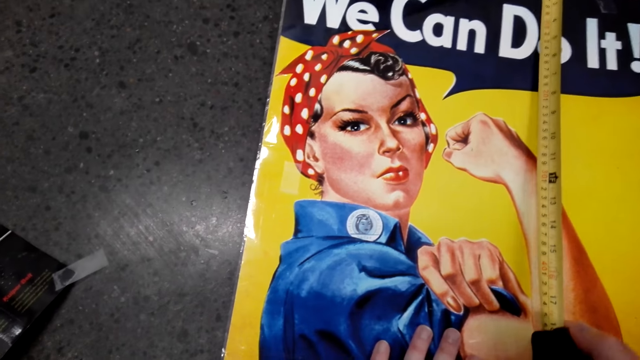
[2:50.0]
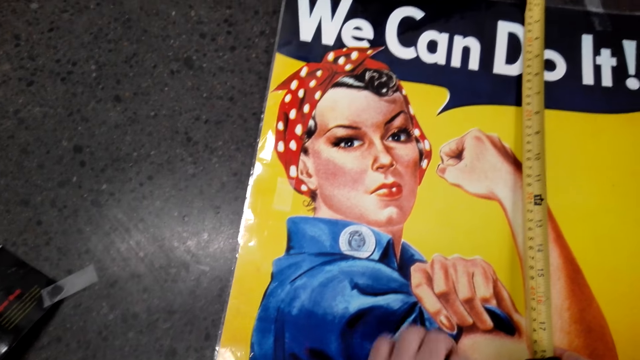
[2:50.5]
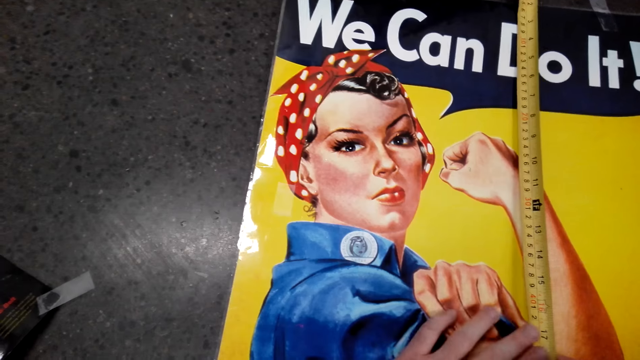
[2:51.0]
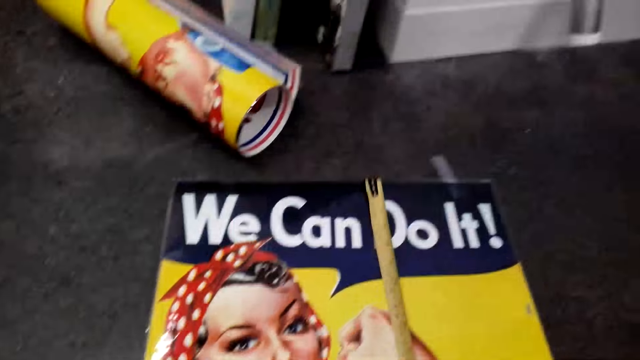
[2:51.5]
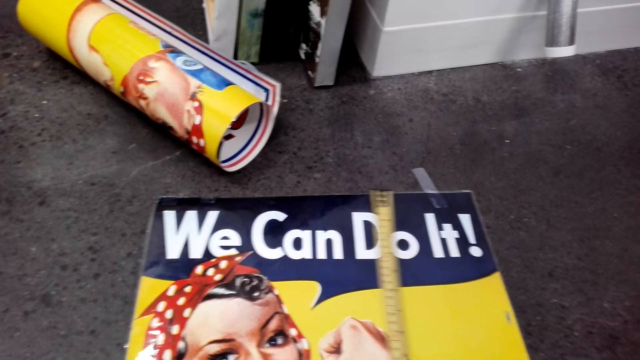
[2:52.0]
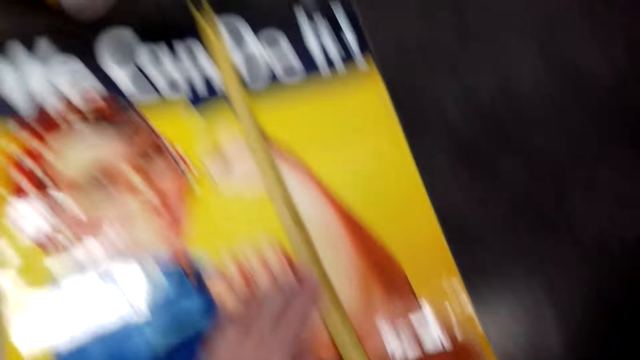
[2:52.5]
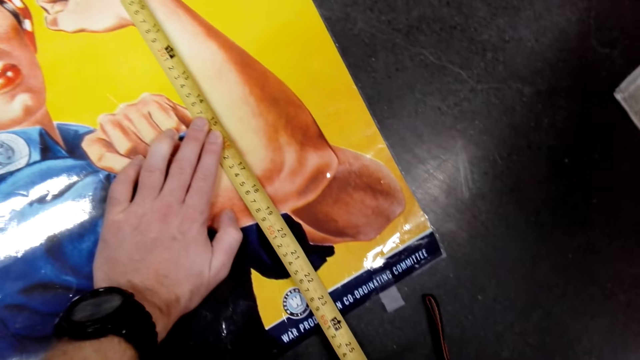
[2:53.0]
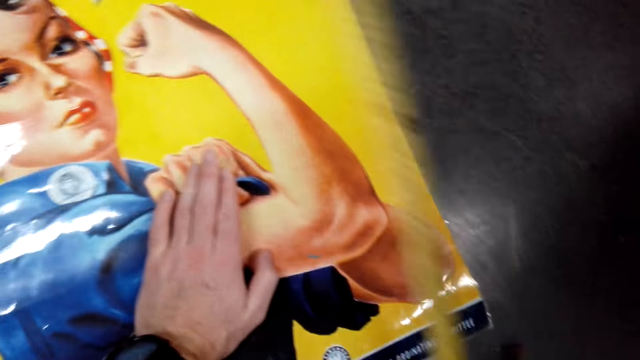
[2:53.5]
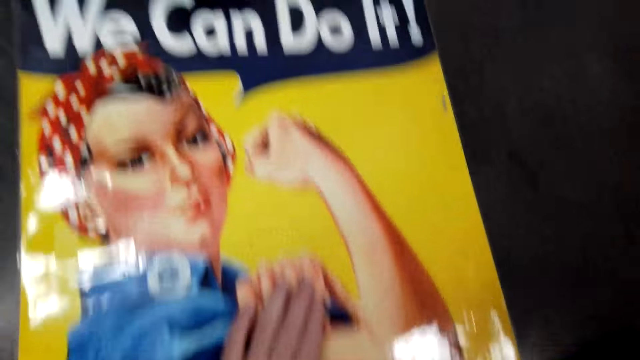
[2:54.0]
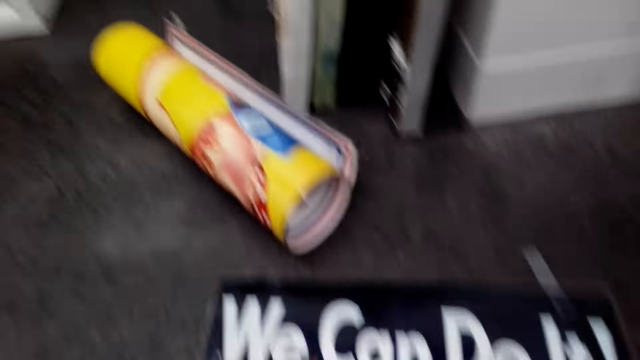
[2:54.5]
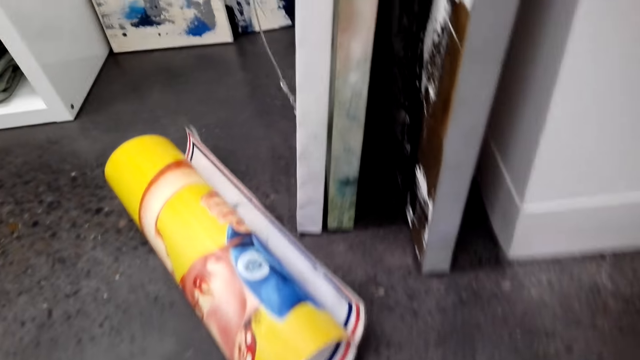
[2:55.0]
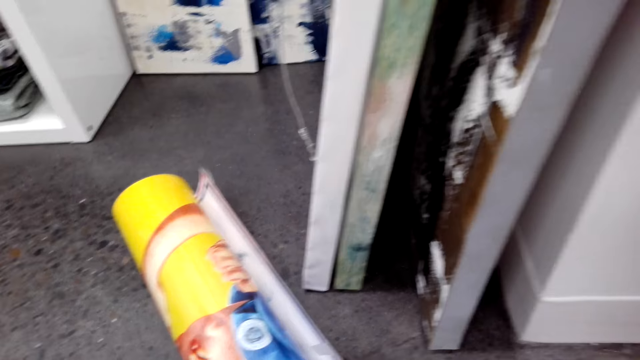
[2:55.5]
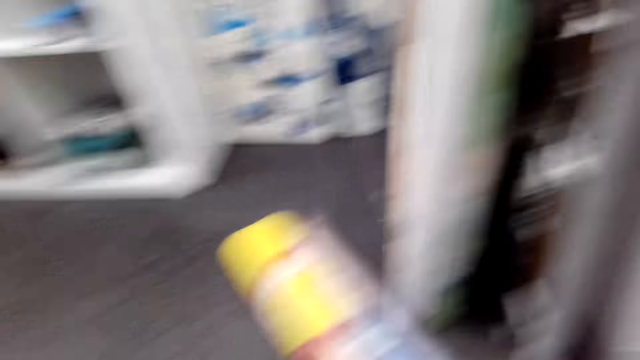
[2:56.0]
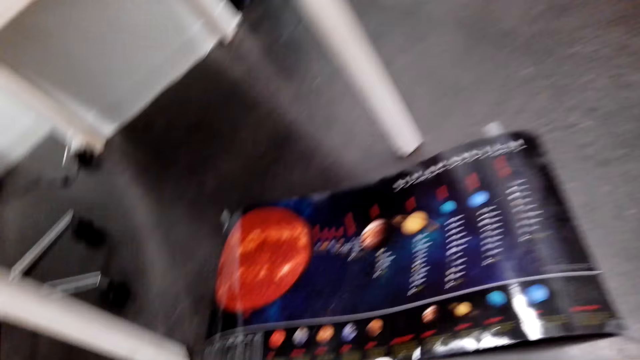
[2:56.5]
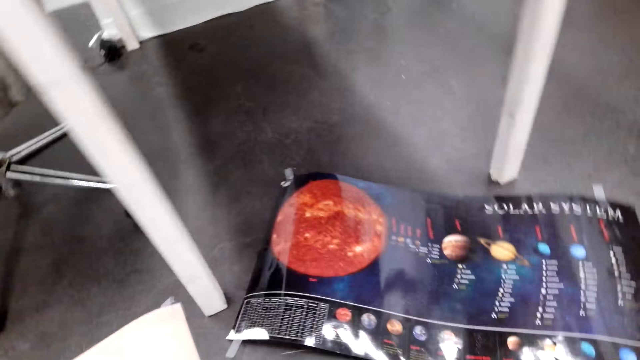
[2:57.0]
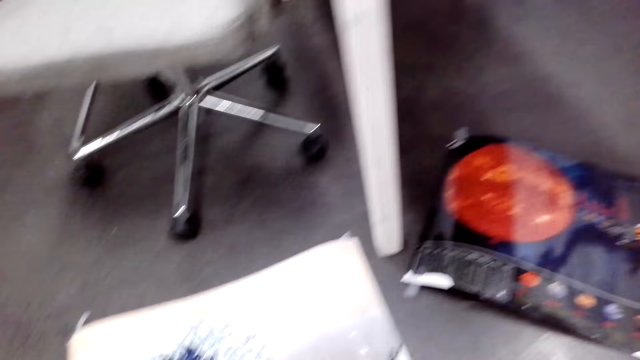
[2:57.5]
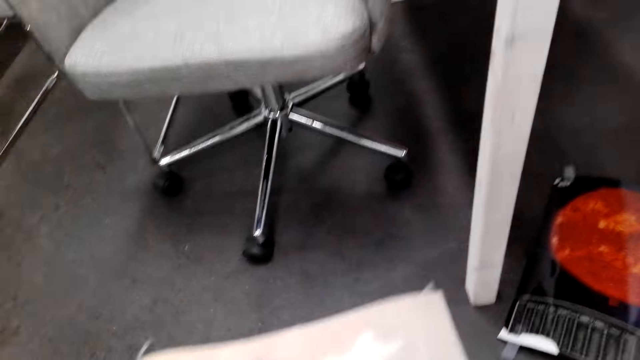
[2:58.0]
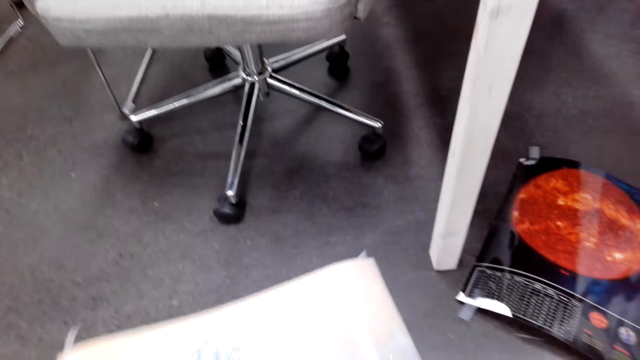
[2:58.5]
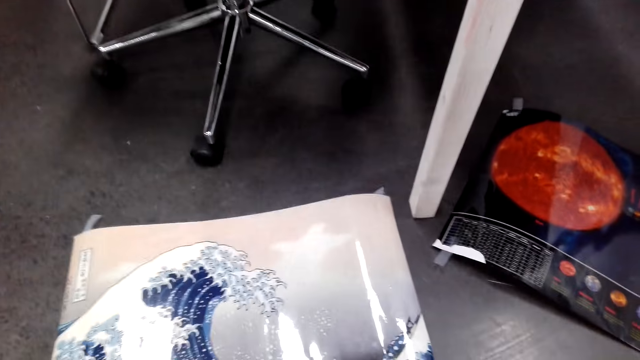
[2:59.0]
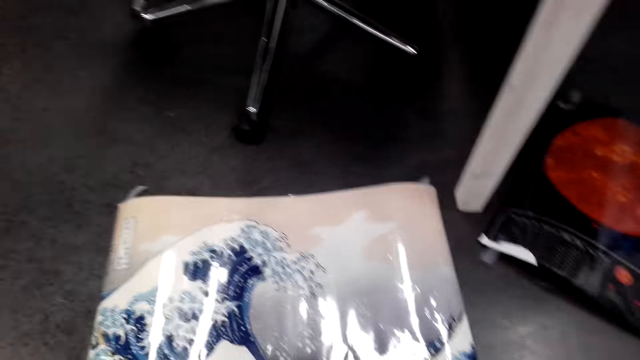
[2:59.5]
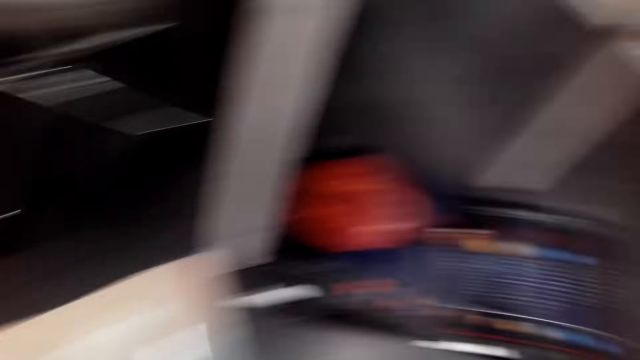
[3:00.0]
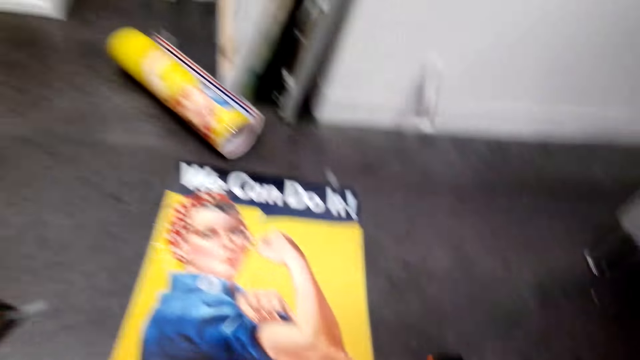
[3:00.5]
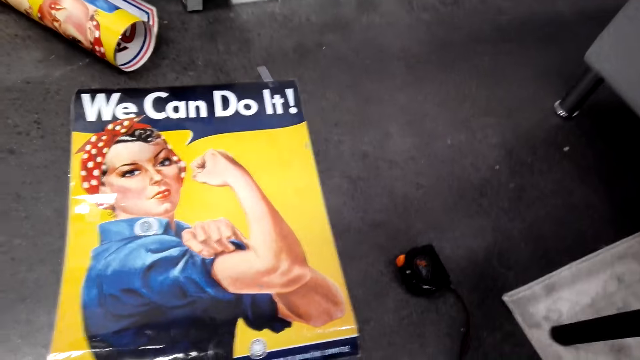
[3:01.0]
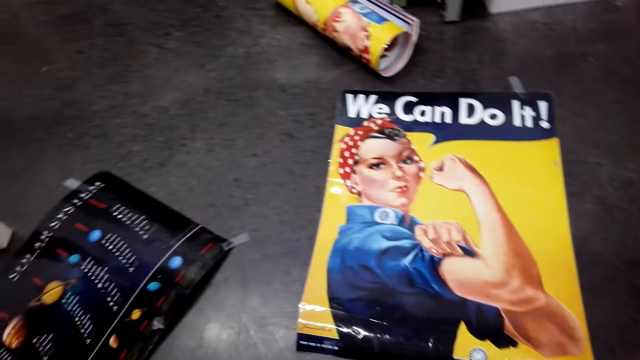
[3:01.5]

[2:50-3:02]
The camera wearer measures the paper with a tape measure. They look around the wallpapers. They move the paper on the floor. They look around.

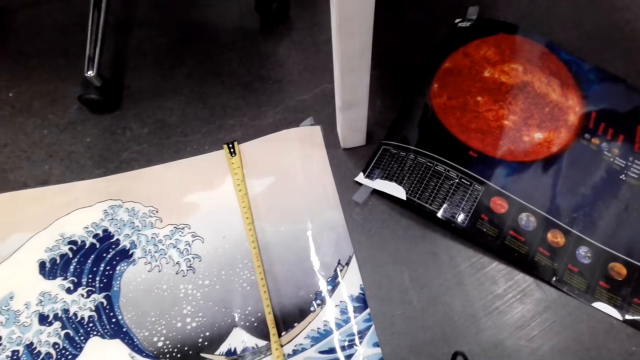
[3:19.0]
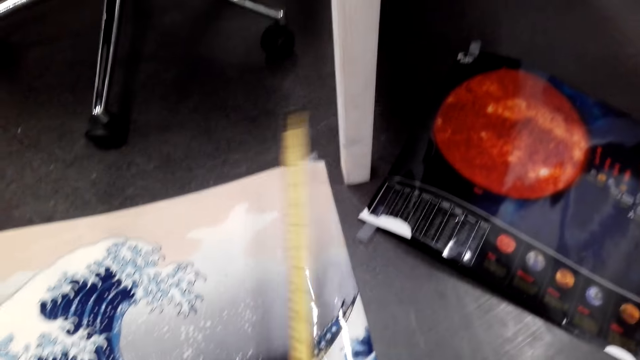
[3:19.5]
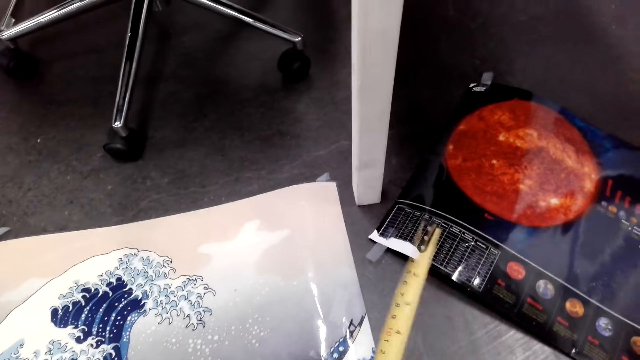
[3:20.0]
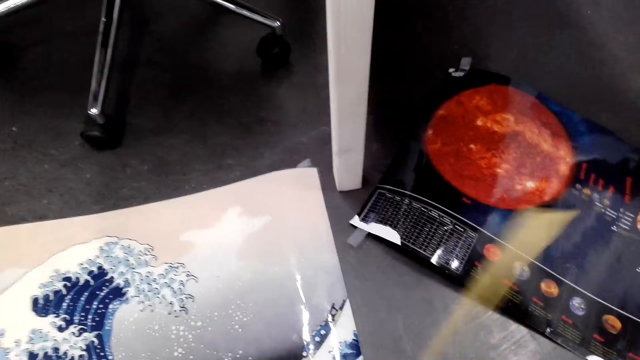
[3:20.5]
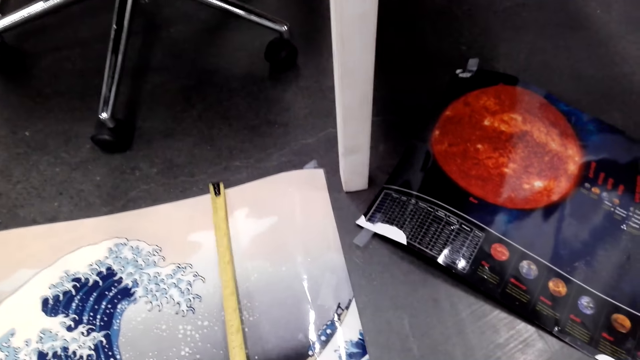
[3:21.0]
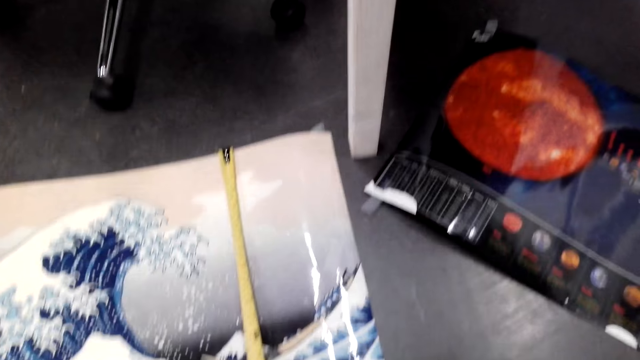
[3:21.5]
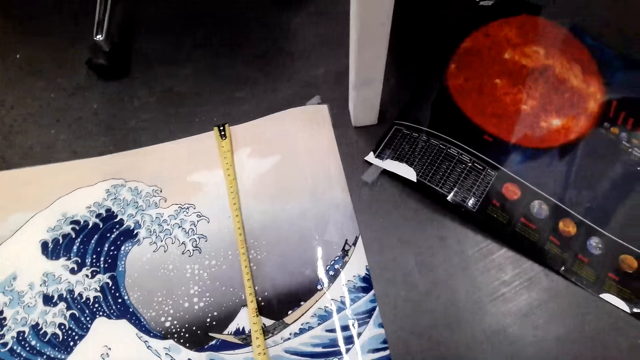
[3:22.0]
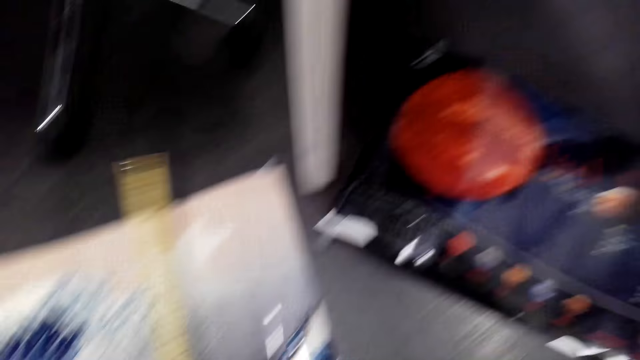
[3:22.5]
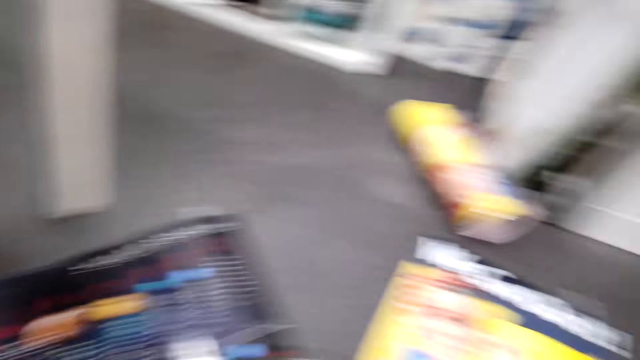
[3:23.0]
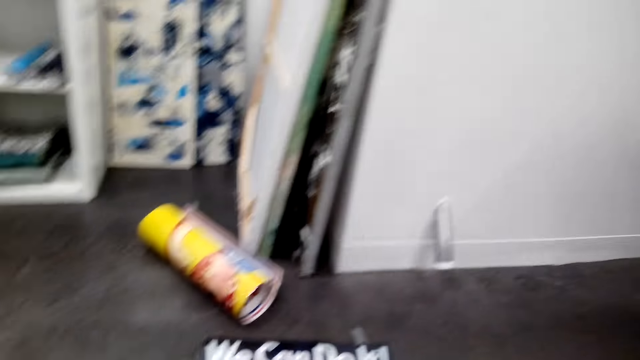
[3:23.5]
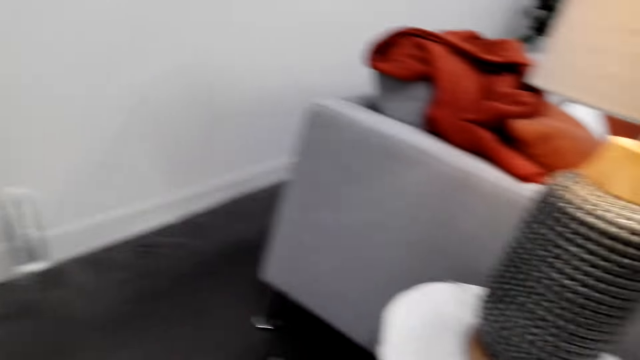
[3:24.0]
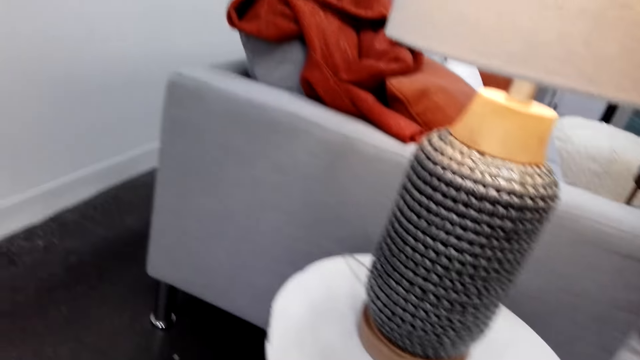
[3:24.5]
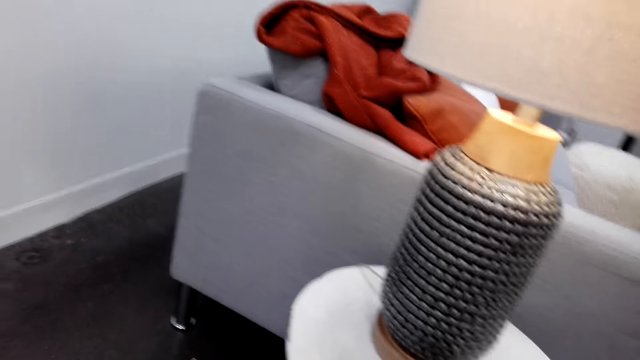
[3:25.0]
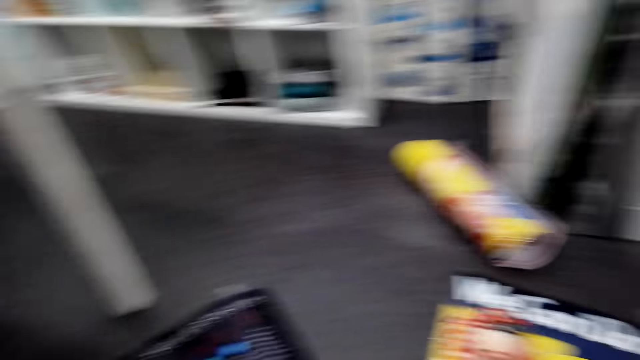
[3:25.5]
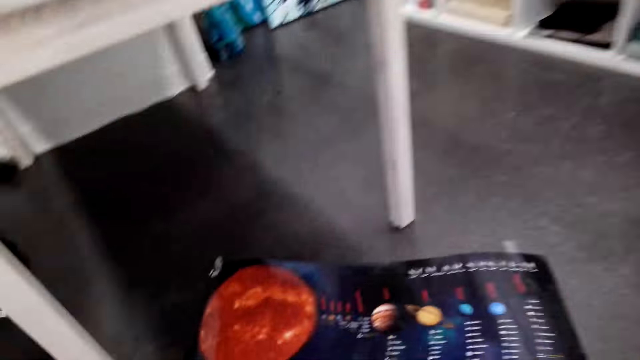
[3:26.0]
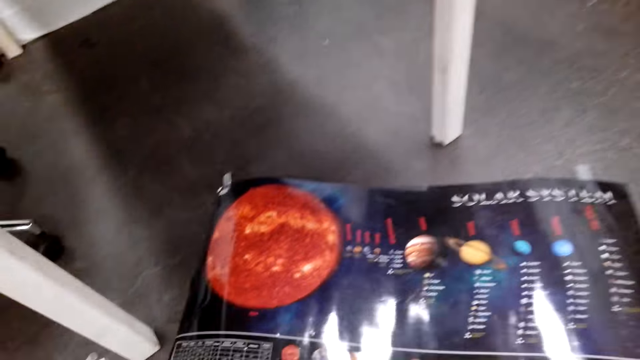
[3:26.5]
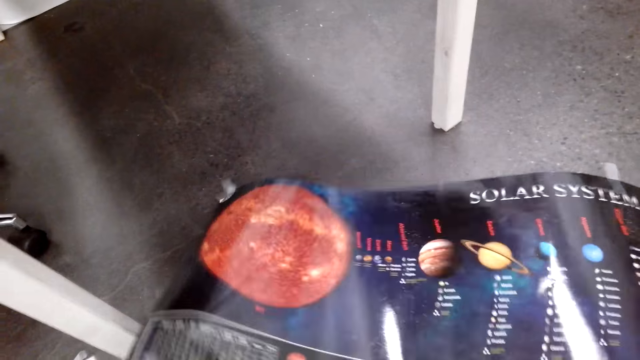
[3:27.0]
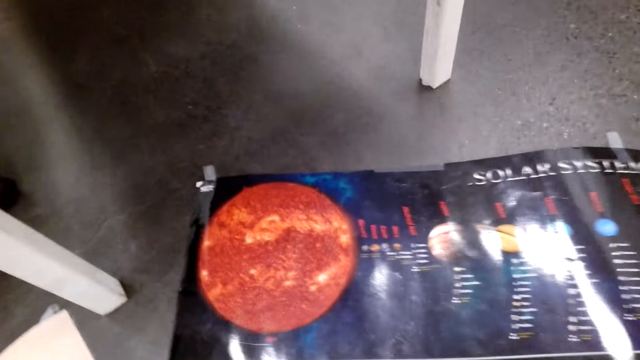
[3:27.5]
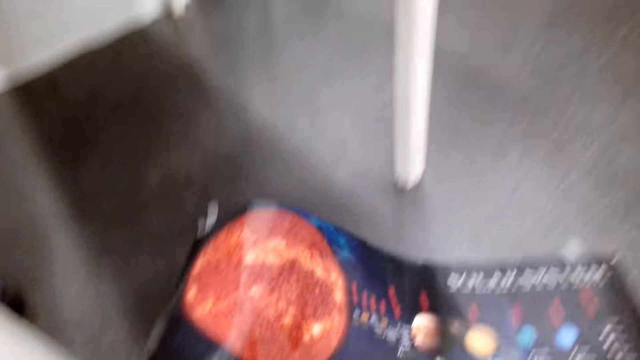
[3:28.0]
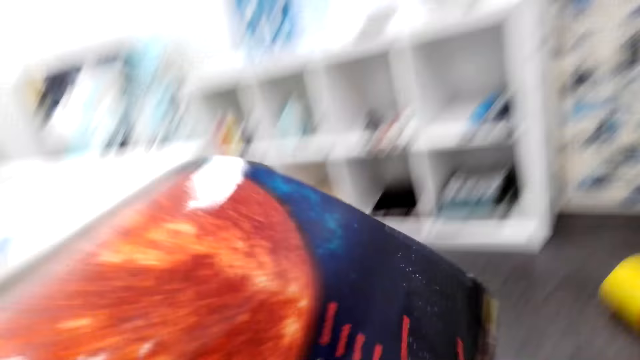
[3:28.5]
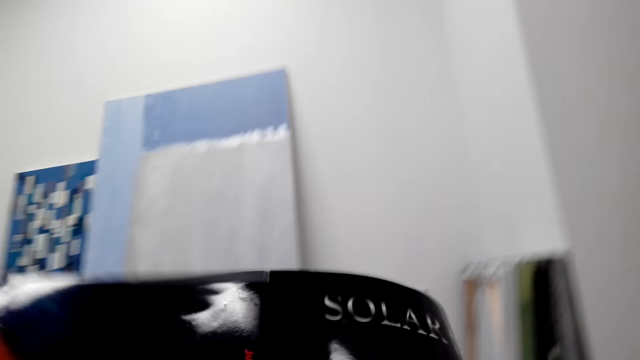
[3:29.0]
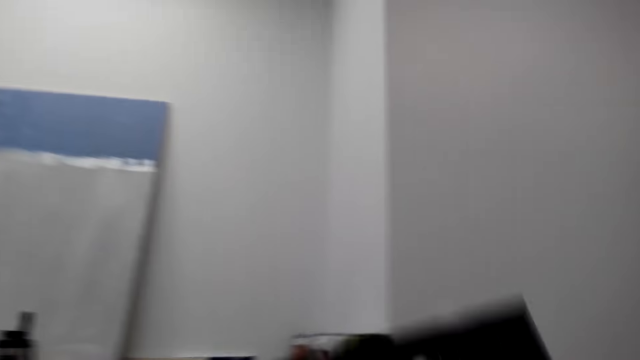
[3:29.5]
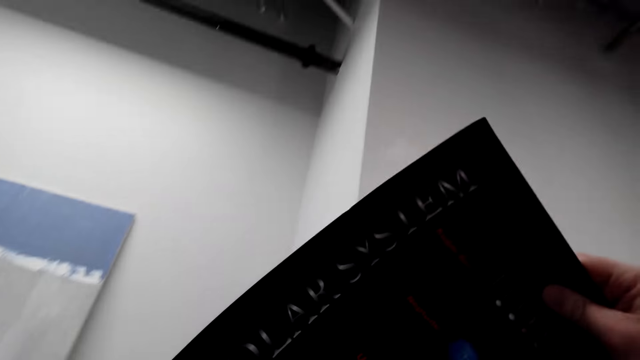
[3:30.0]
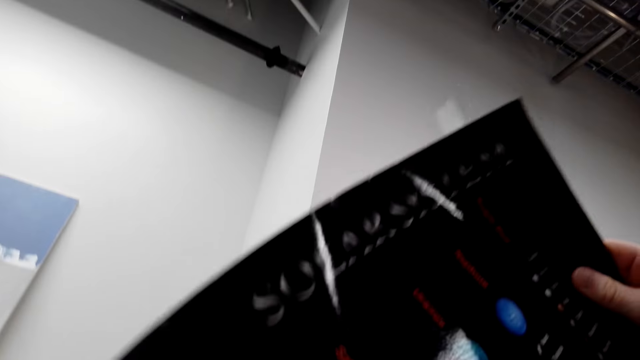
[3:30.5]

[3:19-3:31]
The camera wearer measures the paper with a tape measure. They move the tape measure. They measure the paper with the tape measure. They look around the room. They pick up the paper on the floor. They lift the wallpaper. They look at the paper.
